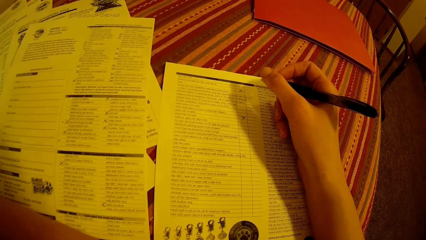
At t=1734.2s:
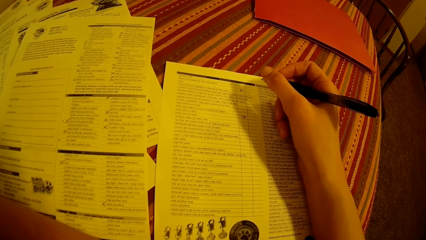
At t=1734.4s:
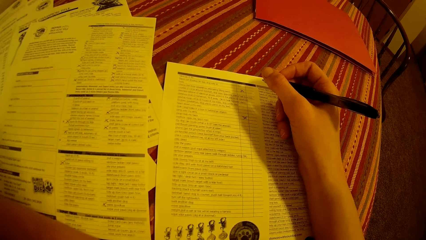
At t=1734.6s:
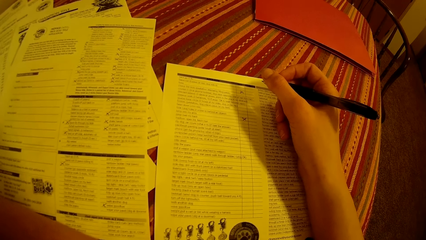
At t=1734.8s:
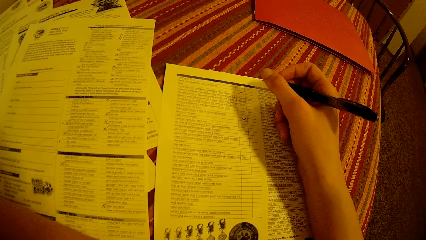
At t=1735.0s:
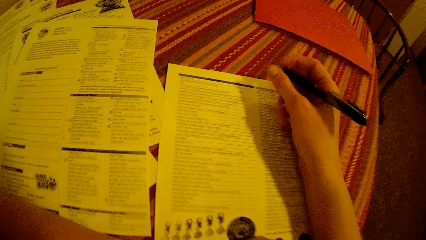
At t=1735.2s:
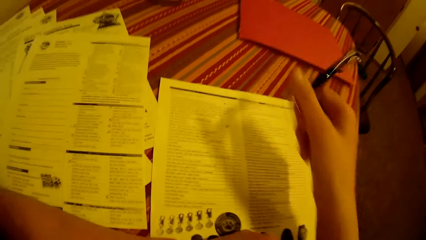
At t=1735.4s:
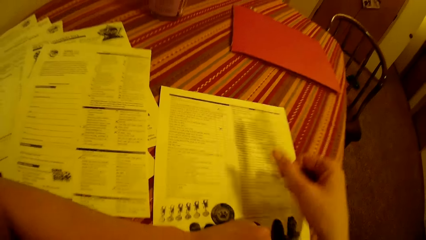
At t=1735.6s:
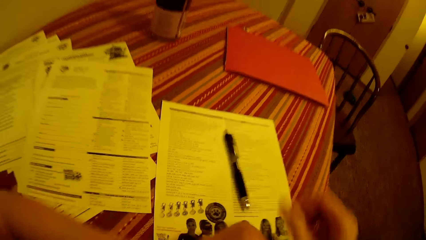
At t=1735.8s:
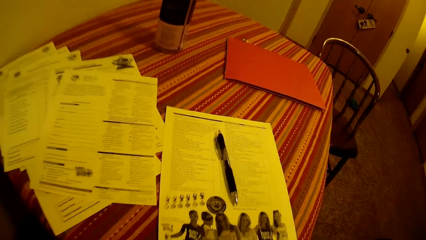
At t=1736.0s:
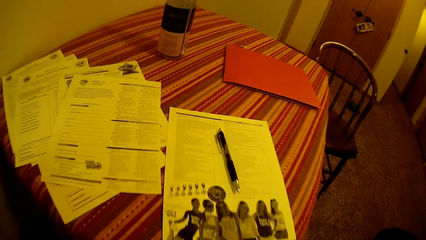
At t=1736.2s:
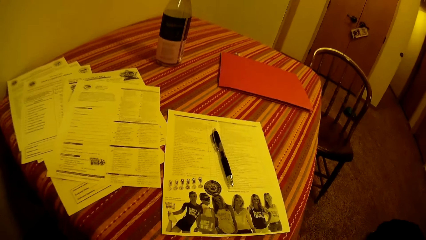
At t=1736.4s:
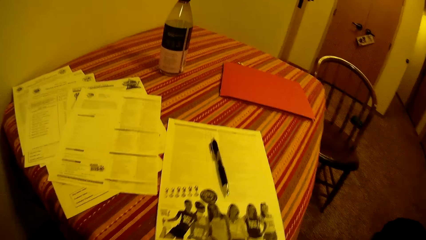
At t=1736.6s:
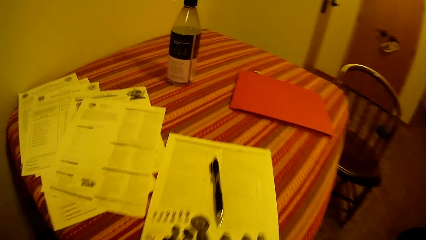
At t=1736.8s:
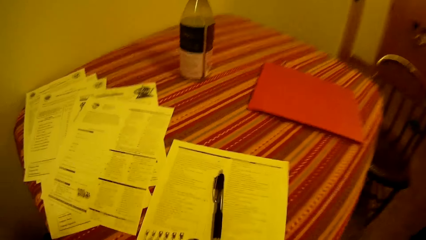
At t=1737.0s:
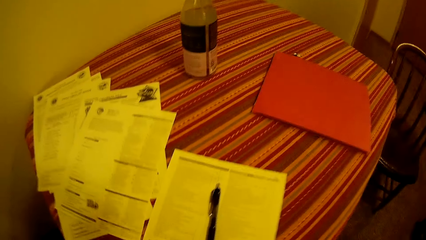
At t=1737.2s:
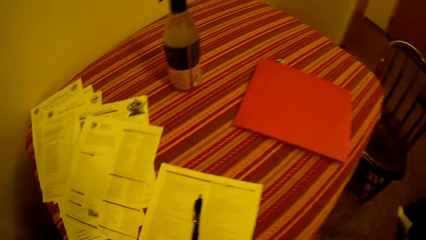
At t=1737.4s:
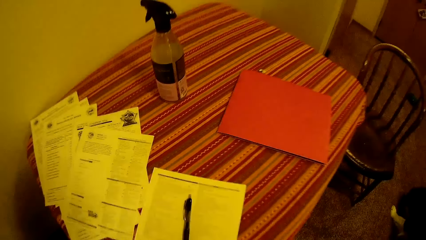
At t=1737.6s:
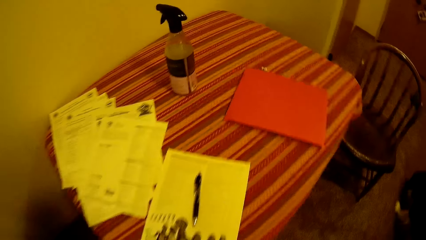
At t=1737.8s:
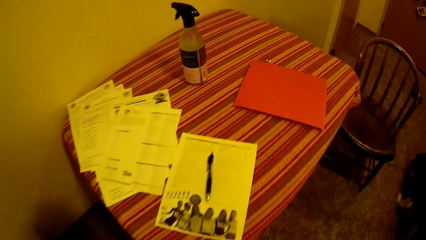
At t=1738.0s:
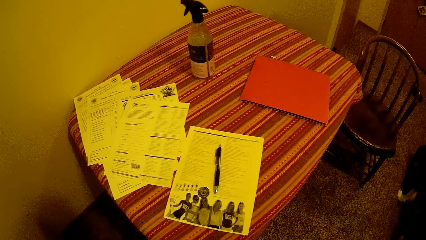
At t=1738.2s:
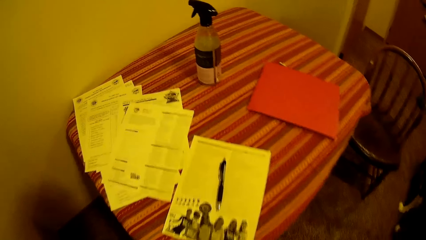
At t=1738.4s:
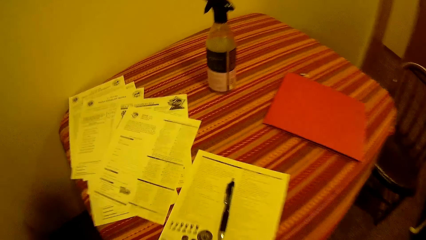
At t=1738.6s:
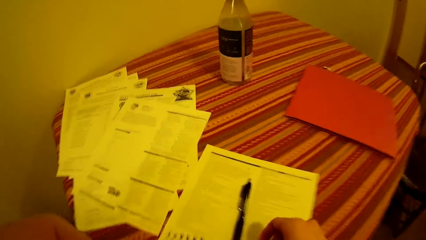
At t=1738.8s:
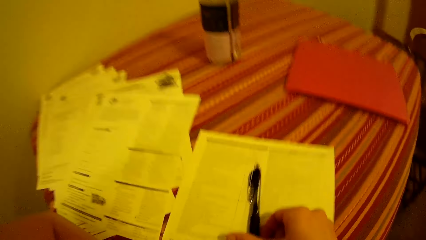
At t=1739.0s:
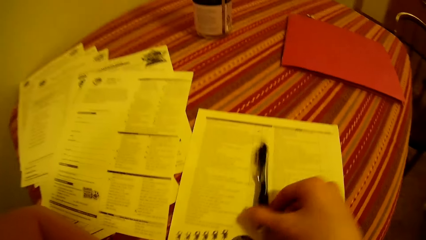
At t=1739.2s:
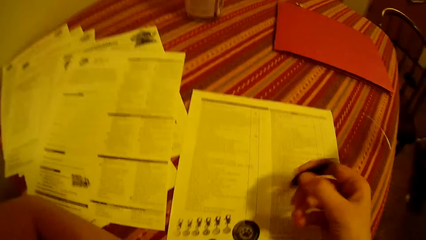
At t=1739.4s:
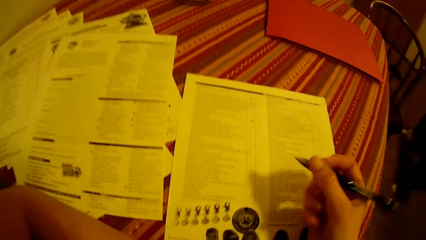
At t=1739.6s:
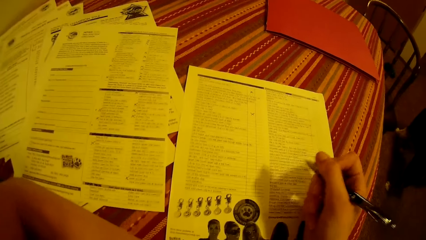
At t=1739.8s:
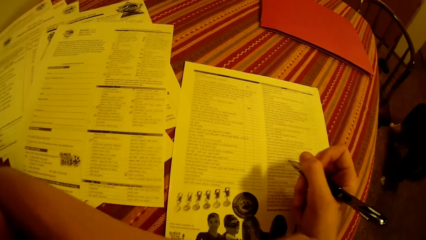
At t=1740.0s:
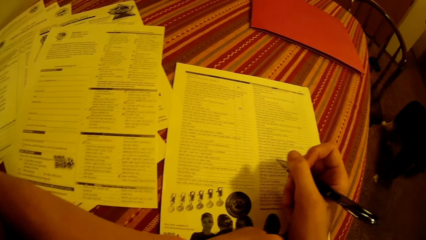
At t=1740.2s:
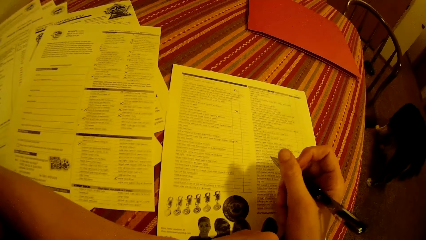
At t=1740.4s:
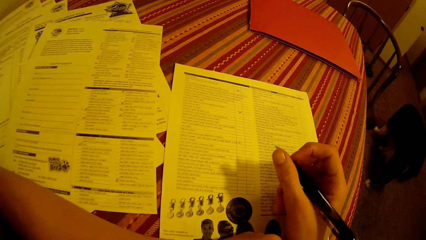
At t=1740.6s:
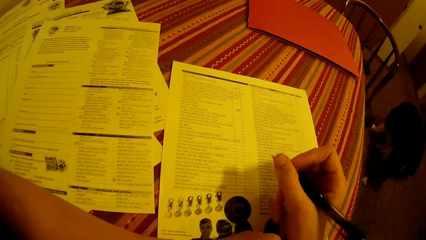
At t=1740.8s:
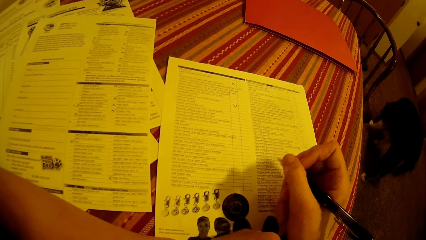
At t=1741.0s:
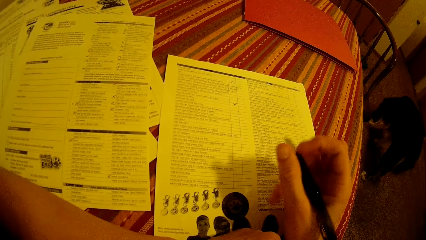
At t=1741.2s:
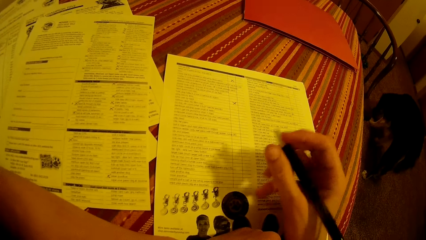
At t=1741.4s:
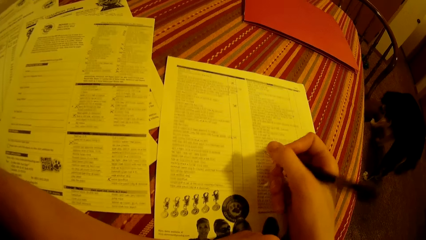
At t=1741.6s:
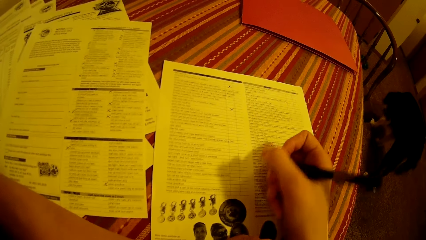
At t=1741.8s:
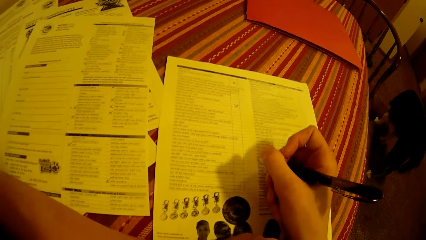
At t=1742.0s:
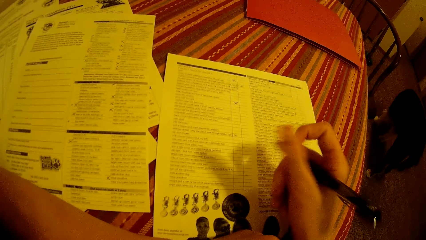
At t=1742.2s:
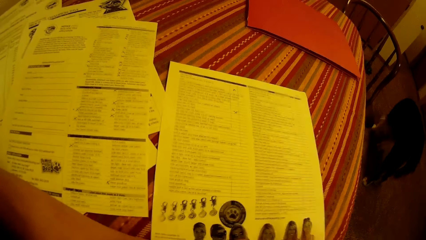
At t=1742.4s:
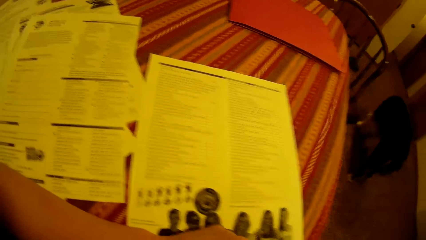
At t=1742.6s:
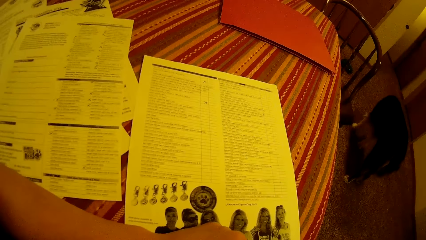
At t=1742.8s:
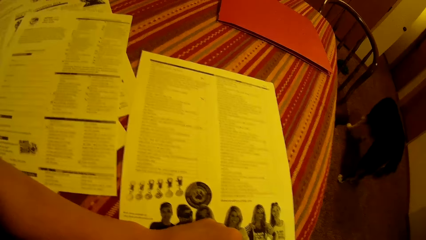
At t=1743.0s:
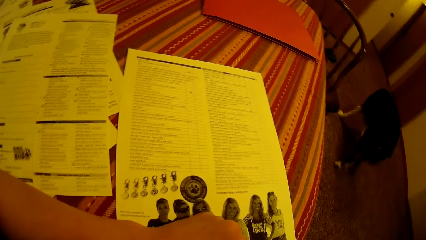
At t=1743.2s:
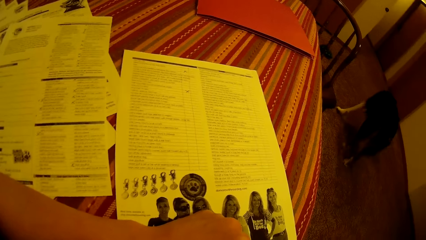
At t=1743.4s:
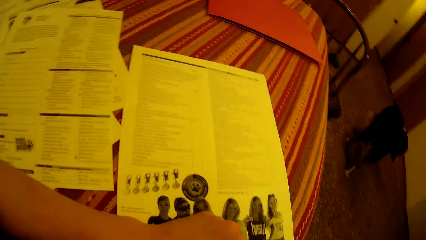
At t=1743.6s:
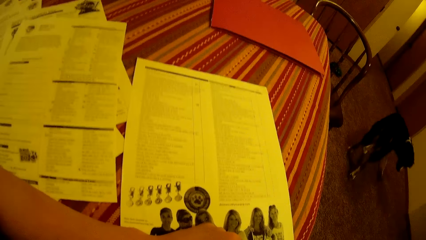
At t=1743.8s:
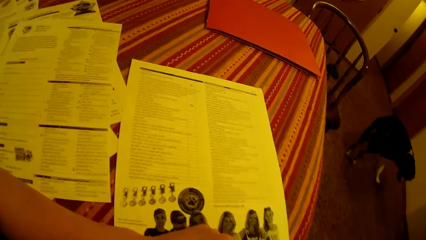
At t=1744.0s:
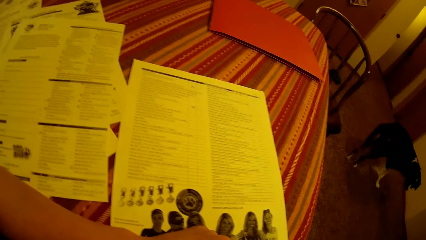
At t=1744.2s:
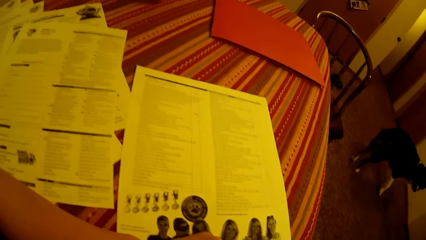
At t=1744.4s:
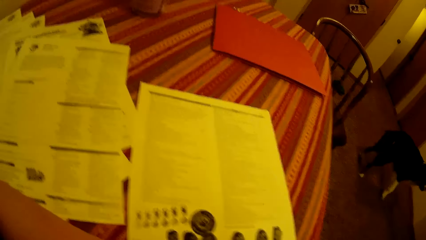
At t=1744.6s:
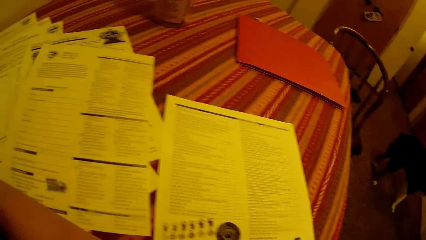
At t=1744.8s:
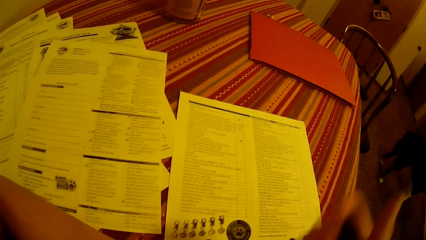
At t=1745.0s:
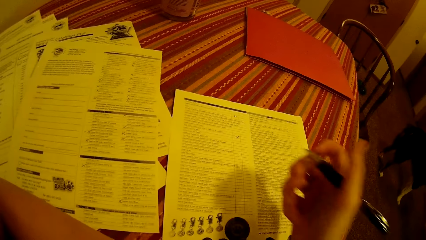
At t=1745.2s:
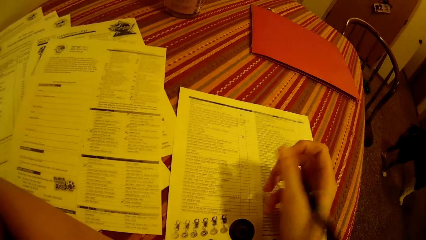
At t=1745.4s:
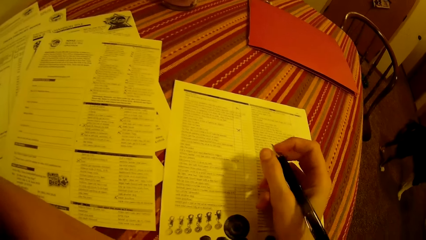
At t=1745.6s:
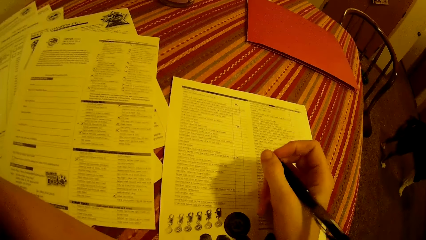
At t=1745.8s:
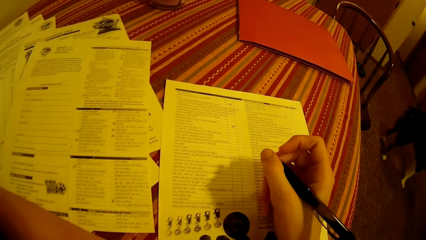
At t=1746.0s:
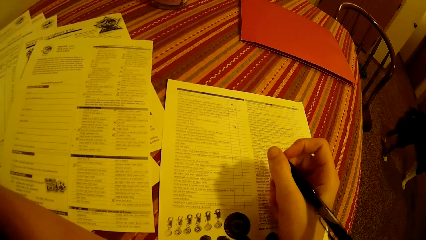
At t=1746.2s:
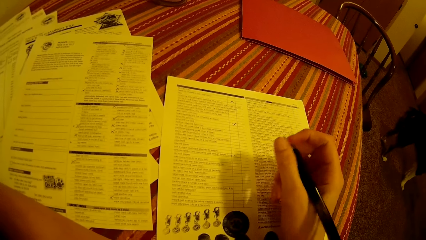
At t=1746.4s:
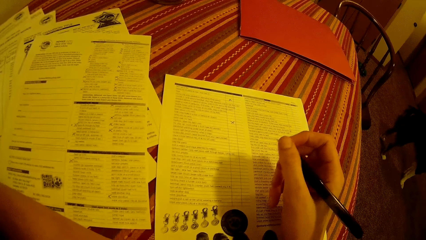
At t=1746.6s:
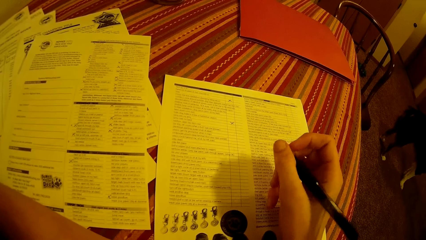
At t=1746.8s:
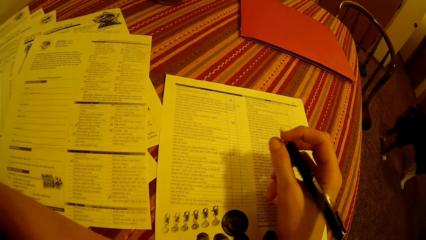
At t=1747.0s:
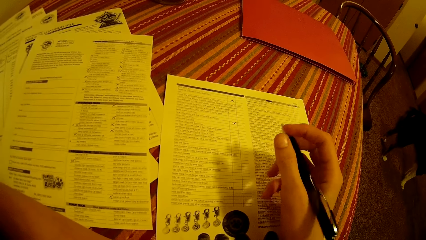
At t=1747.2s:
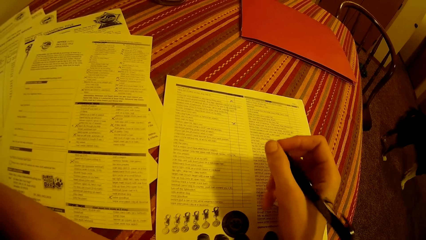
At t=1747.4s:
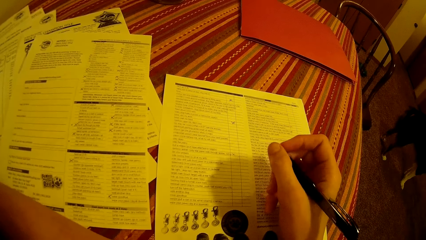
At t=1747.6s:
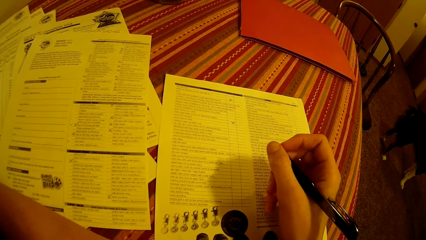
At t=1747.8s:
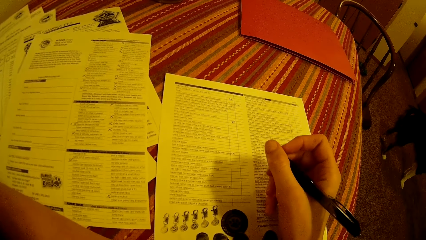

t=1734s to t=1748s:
The camera wearer drops the pen in his right hand on the table. He turns around the room. He picks up the pen on the table with his right hand. He turns around the room. He touches his face with his right hand.

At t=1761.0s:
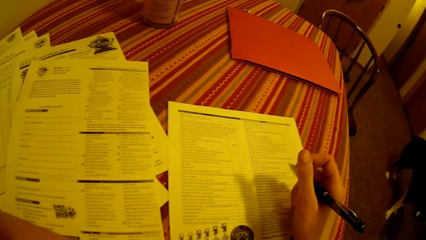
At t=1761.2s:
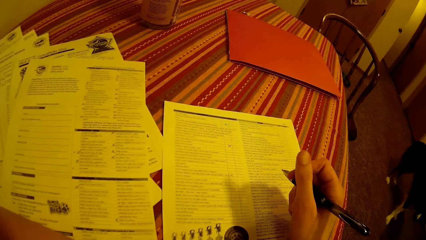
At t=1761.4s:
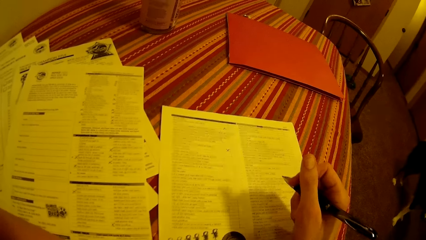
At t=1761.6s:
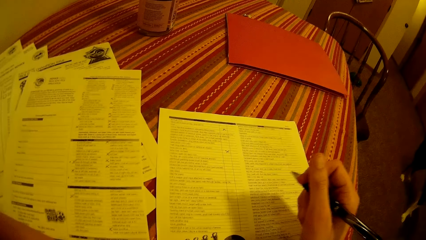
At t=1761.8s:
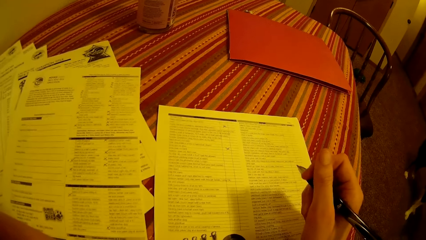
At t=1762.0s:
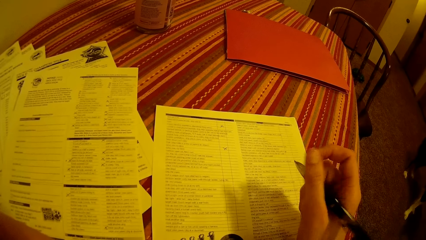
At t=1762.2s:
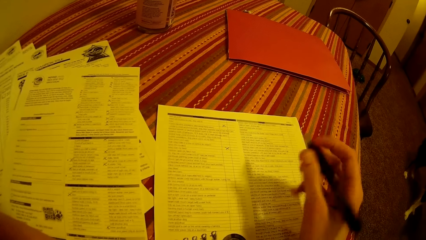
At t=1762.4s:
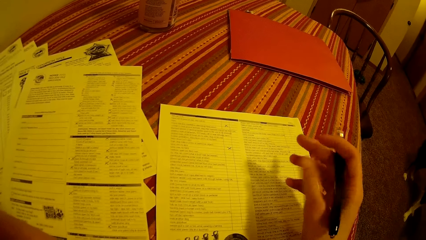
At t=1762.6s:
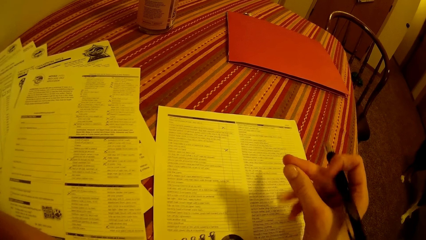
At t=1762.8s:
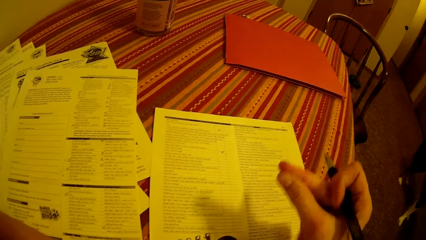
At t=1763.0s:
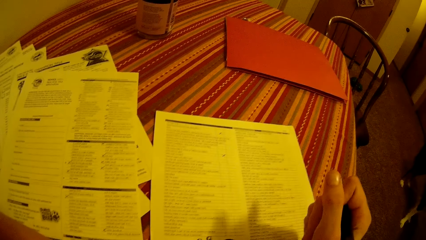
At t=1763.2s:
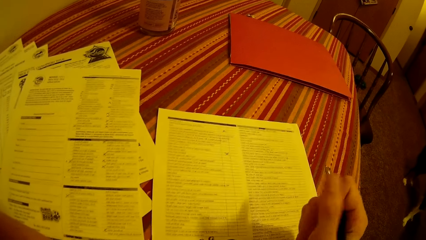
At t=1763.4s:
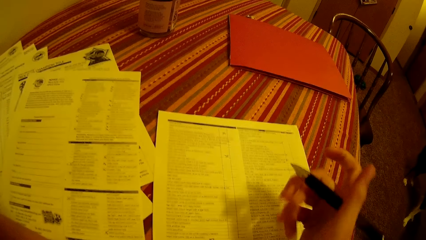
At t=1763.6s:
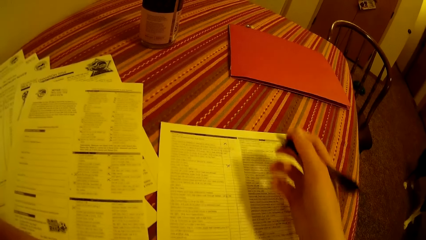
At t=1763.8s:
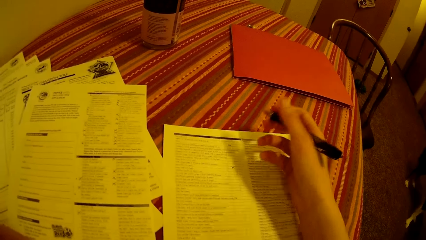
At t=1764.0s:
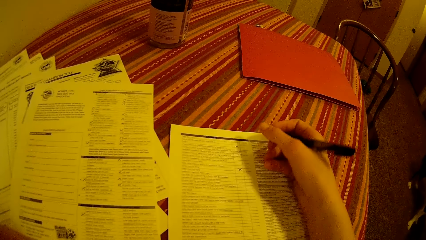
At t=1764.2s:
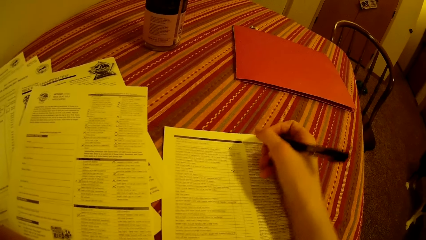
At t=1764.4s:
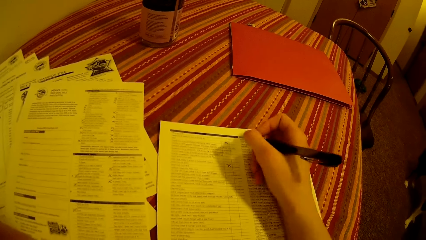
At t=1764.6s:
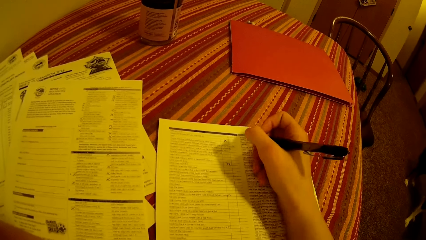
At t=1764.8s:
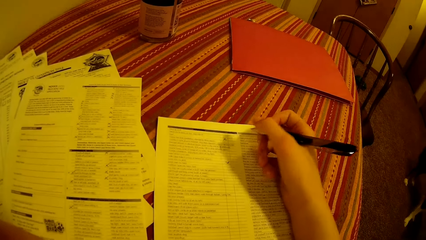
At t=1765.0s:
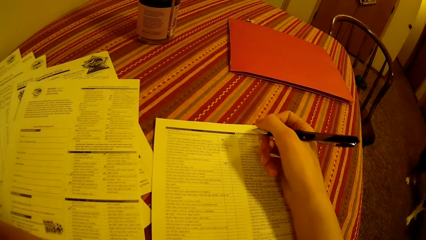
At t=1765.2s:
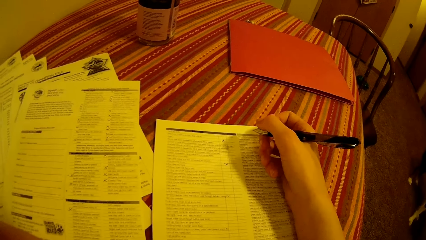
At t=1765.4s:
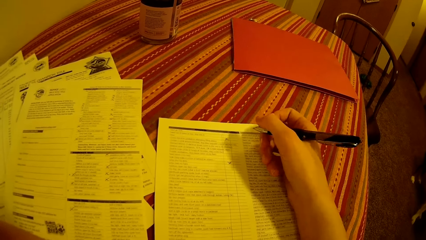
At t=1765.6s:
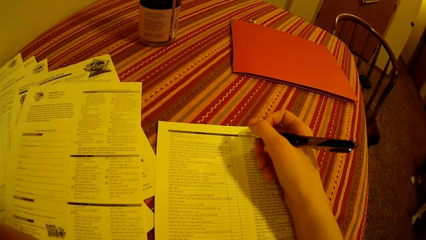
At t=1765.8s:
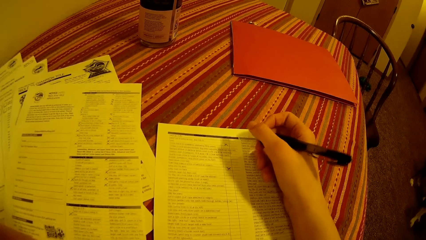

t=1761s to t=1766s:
The camera wearer flicks two fingers on his right hand.
